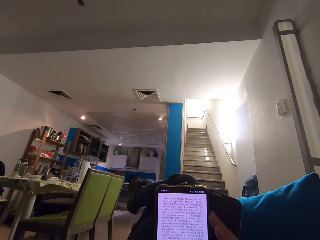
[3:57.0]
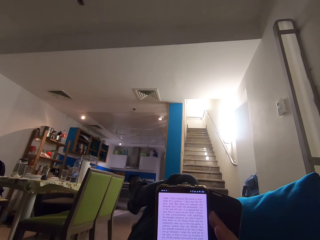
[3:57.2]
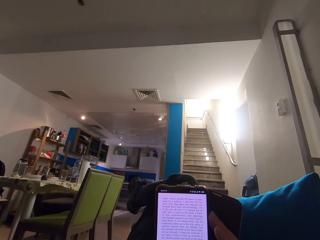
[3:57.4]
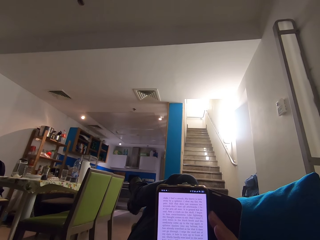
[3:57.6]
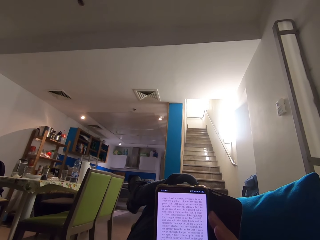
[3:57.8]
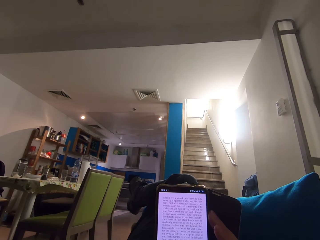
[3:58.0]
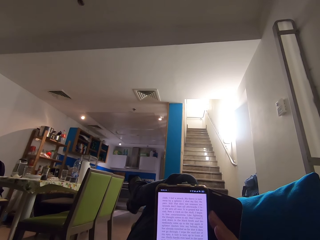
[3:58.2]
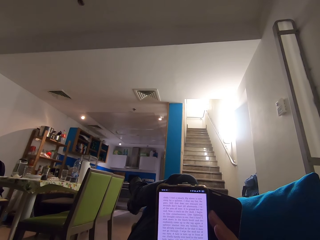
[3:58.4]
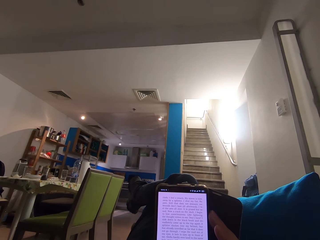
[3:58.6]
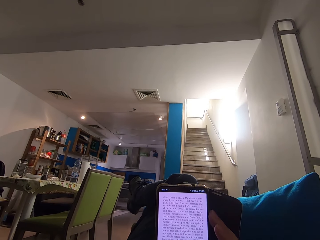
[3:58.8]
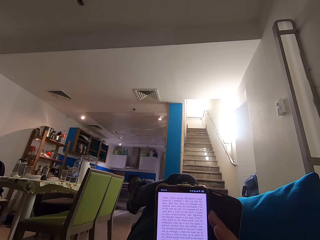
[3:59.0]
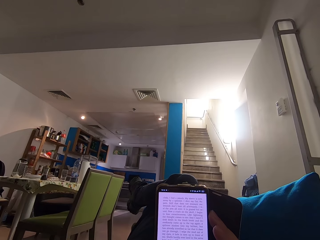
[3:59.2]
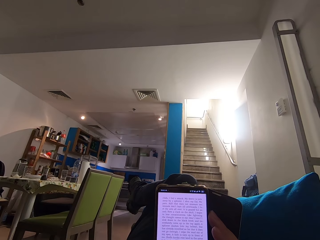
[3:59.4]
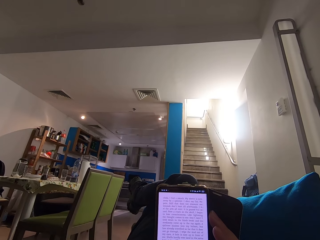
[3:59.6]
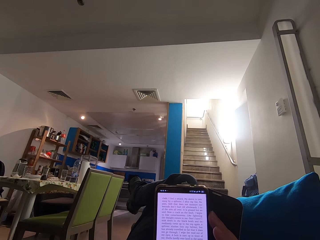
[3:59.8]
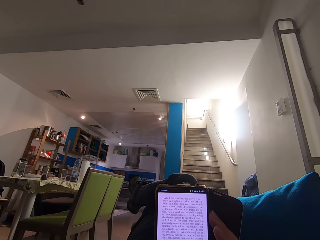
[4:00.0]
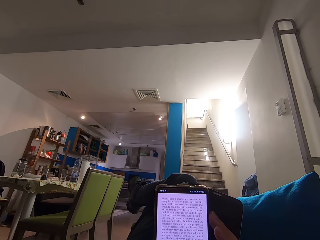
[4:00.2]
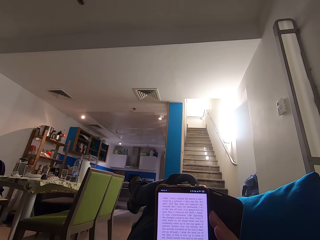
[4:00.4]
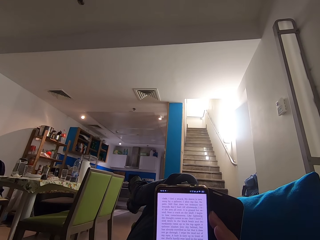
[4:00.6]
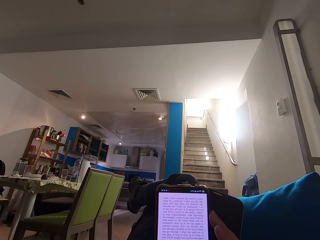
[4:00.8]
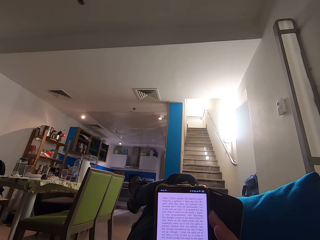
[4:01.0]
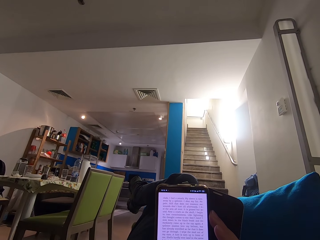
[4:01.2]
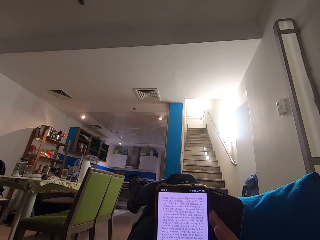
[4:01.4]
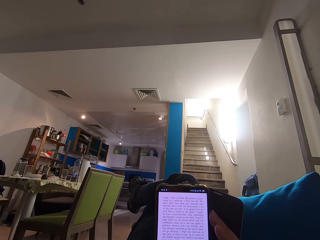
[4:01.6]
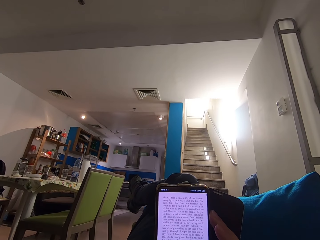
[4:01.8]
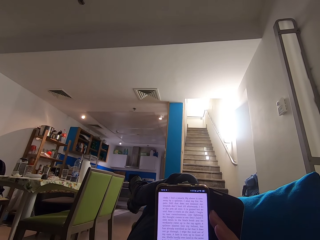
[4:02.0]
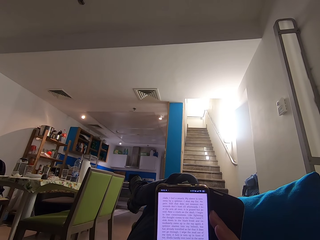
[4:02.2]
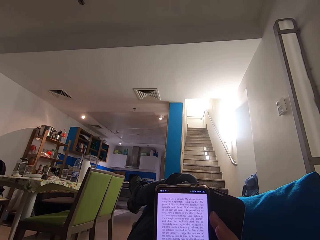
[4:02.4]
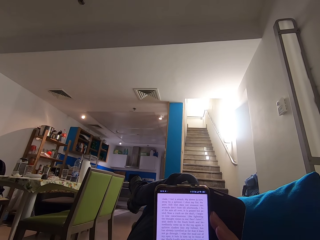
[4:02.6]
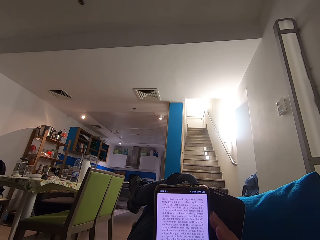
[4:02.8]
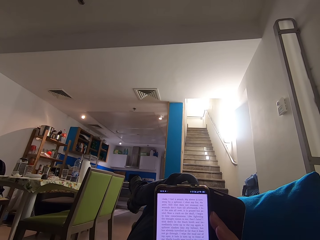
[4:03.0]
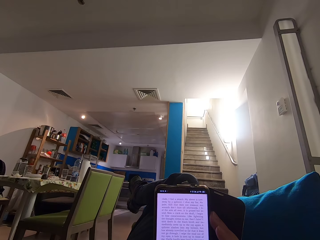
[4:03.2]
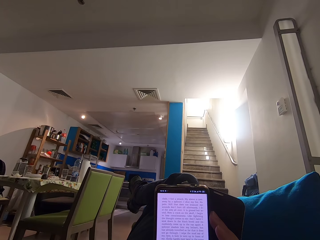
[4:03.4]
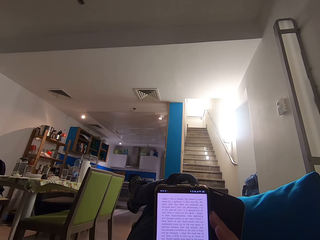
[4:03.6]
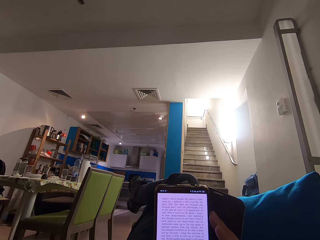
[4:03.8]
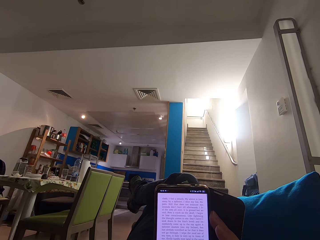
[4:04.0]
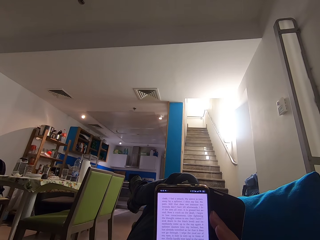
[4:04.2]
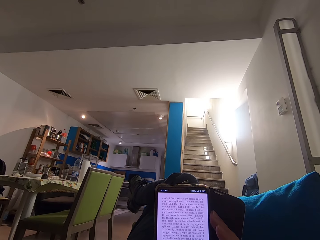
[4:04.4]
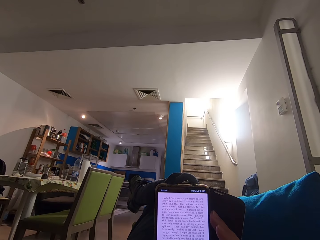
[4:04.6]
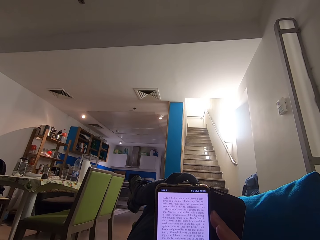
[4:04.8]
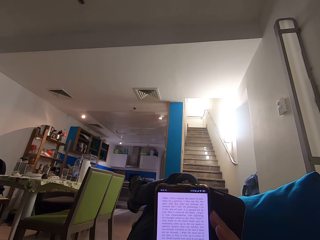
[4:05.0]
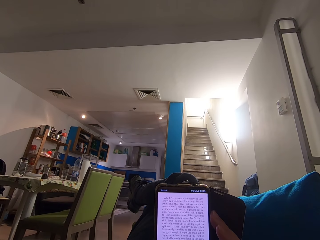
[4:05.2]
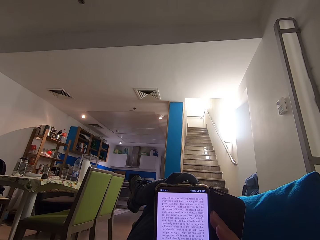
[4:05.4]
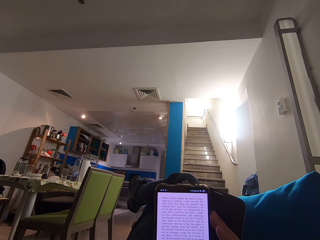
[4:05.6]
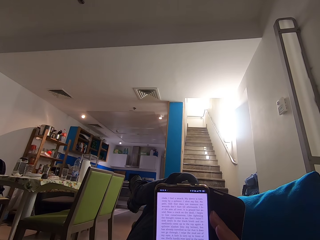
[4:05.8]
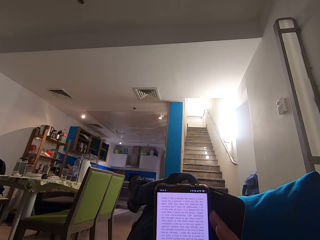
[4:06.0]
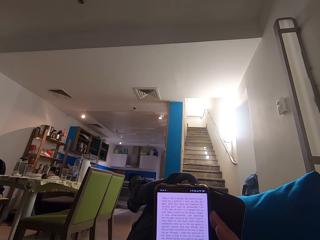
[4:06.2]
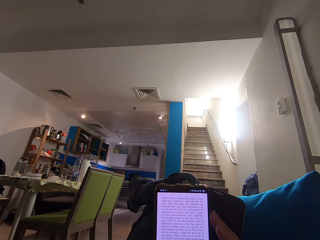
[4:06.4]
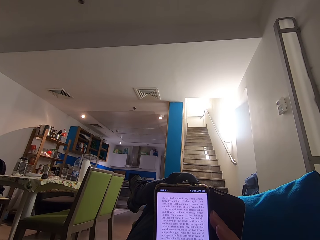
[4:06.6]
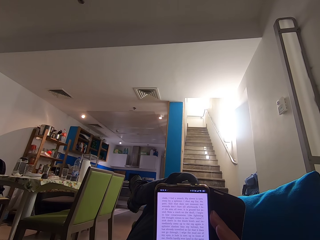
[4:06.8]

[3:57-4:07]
The camera wearer stops shaking his legs.

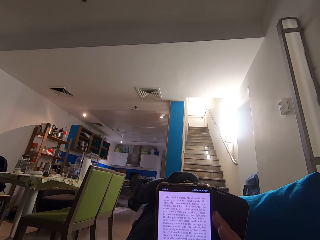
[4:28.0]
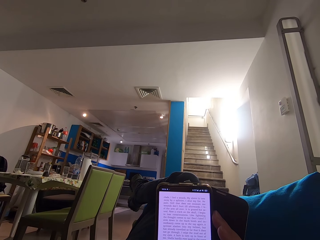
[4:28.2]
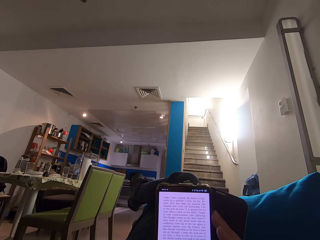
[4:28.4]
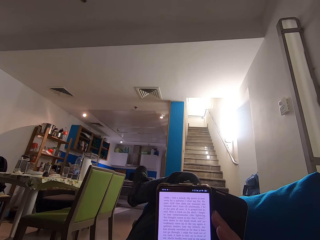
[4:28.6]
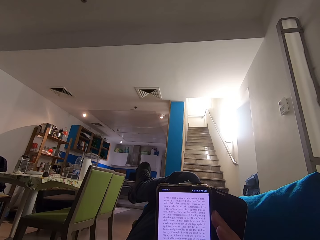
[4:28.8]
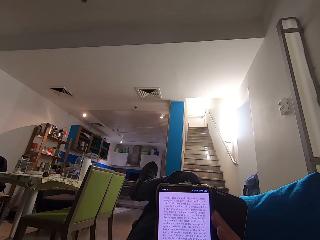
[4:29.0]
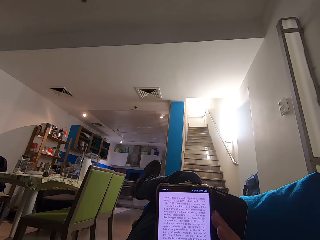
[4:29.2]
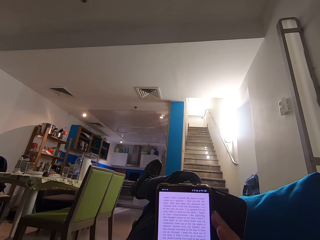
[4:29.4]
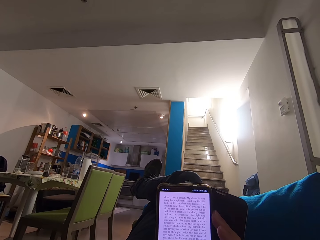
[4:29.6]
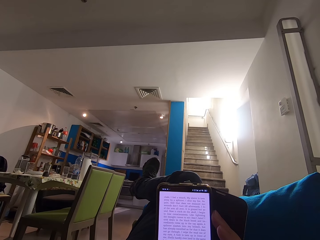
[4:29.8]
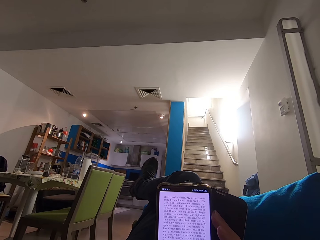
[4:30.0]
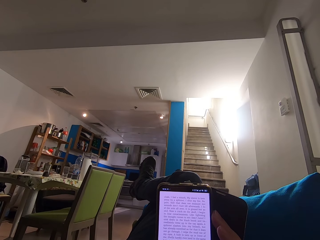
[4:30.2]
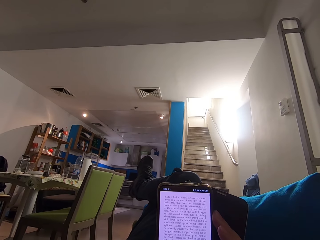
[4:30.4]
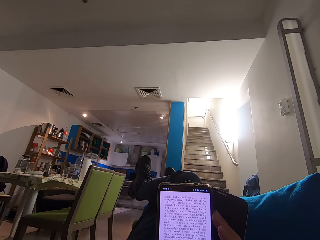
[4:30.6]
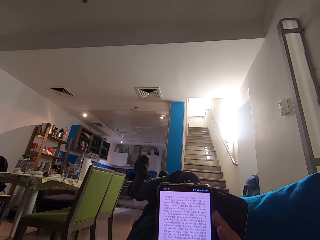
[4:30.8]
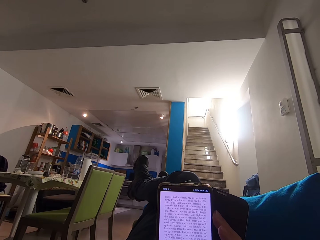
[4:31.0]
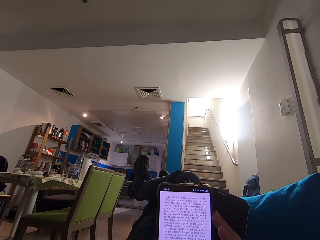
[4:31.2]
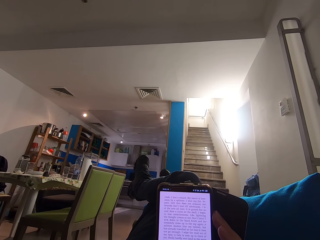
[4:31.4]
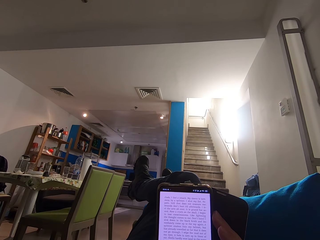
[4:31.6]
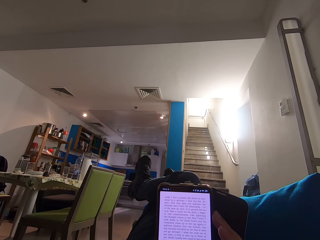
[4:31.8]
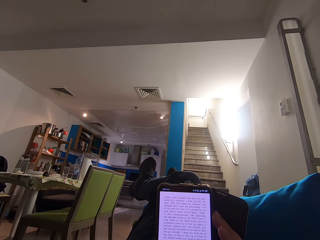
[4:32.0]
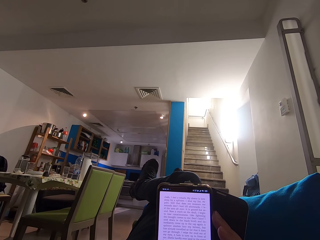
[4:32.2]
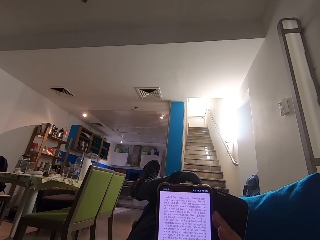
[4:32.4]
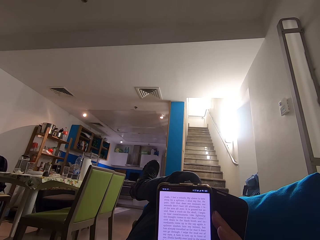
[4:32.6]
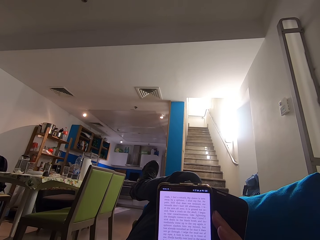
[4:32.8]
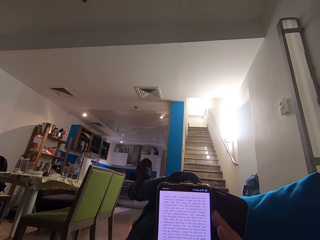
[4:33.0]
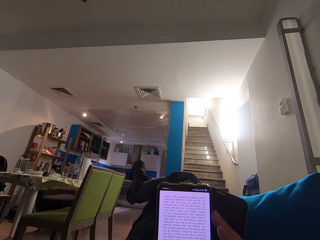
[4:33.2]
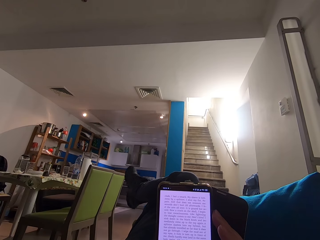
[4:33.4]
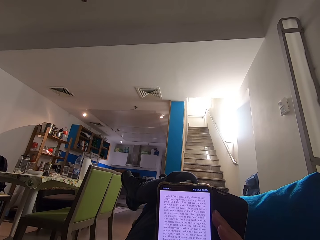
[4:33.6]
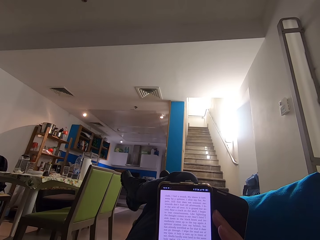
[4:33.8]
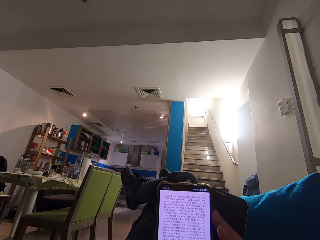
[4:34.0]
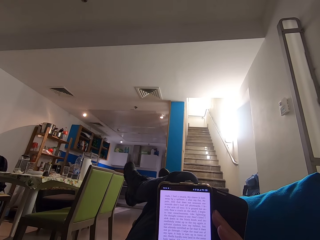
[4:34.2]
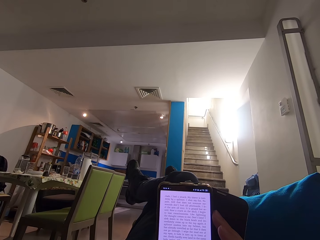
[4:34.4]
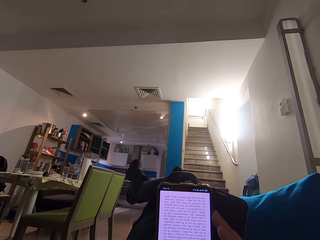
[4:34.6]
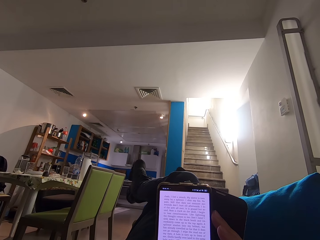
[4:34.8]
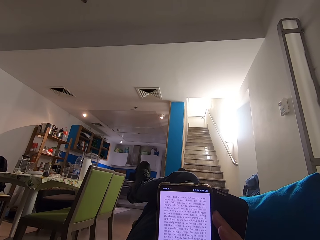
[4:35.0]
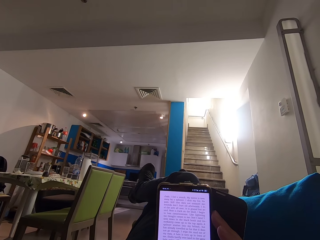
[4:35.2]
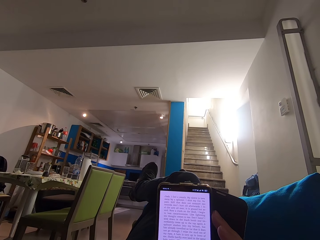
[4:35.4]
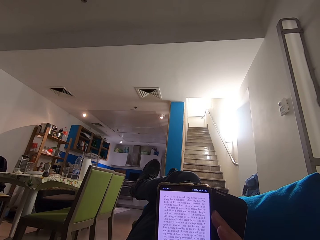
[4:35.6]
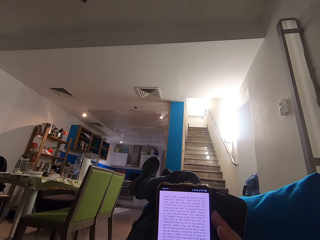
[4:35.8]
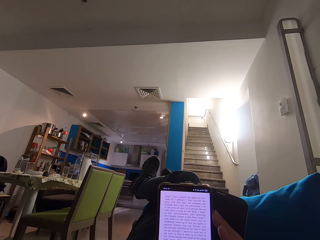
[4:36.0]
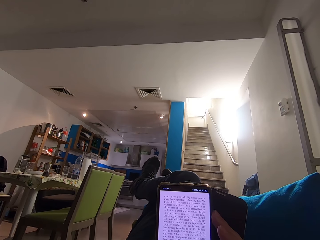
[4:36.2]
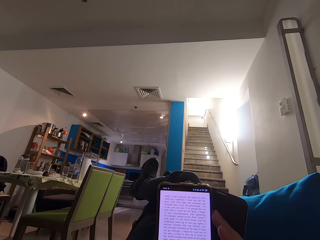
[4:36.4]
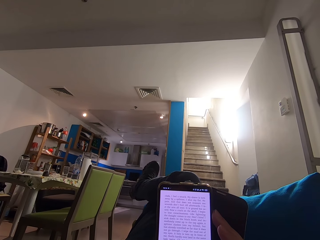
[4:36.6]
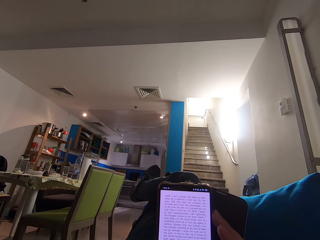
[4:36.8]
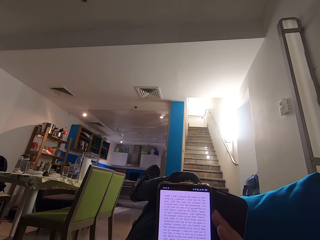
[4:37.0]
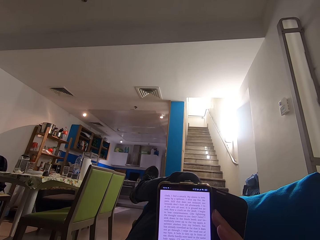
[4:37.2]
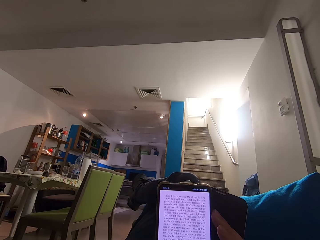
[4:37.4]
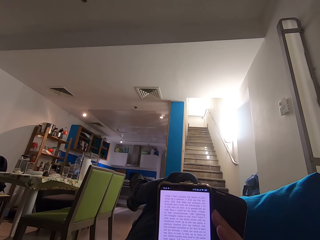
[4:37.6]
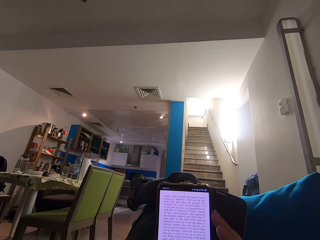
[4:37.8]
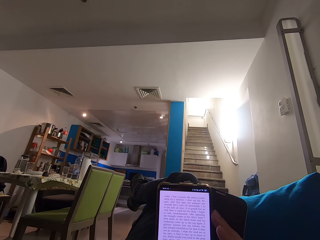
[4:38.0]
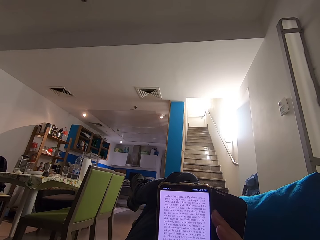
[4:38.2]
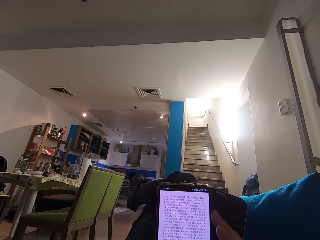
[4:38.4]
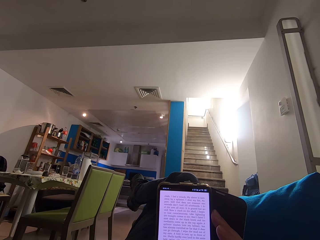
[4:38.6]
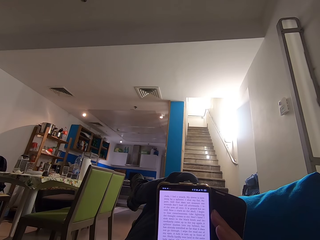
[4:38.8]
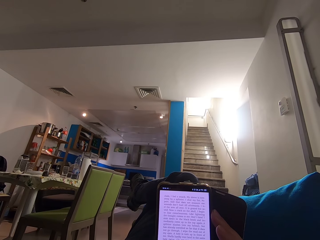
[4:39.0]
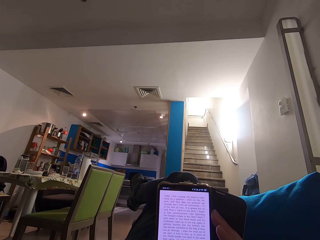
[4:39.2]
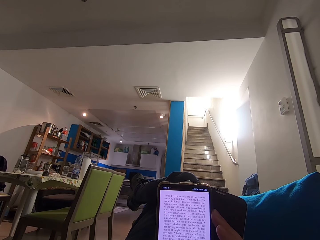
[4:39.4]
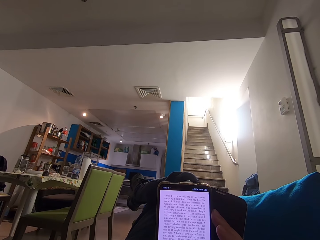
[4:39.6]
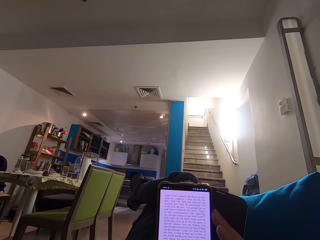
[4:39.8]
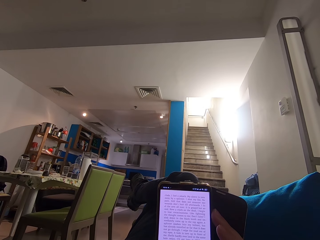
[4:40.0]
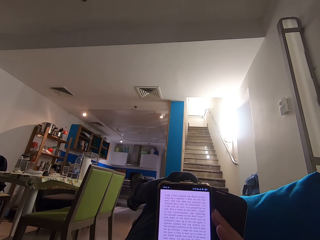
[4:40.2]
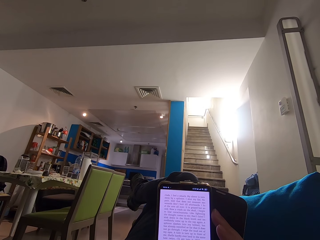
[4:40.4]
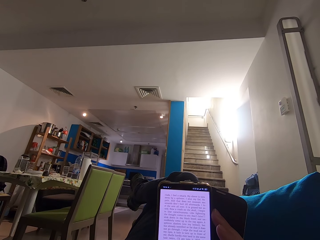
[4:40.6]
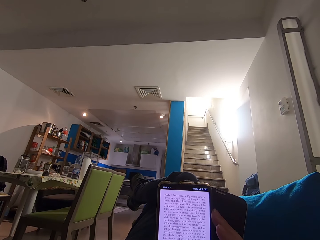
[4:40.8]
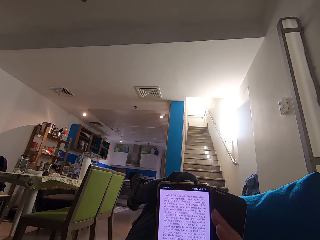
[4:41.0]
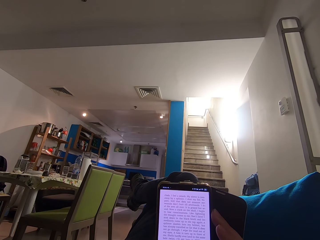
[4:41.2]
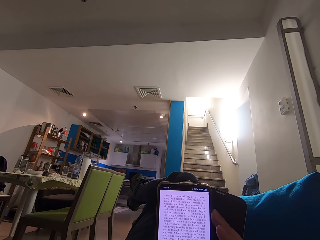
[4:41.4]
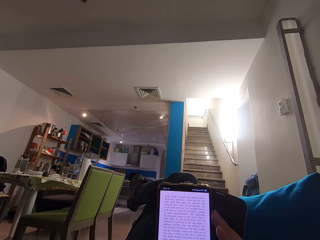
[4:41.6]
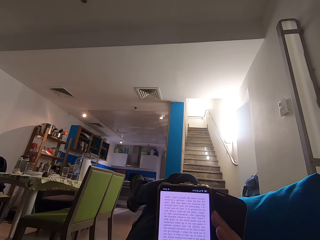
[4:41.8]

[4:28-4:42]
The camera wearer moves his feet. He stops moving his feet.
